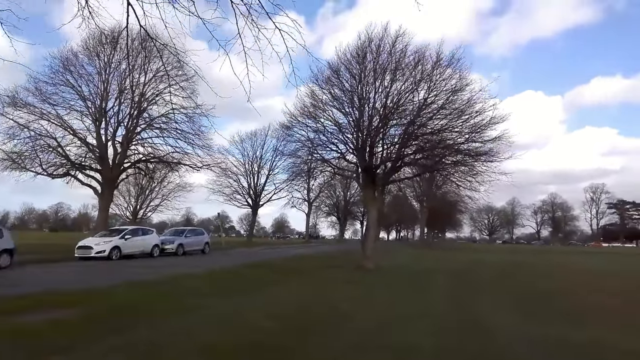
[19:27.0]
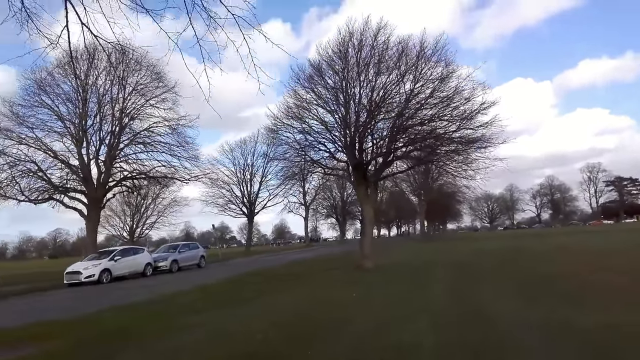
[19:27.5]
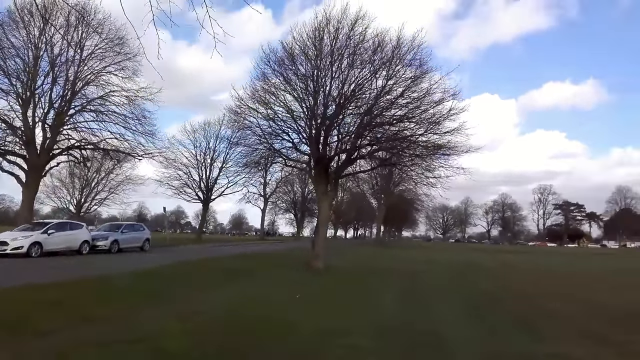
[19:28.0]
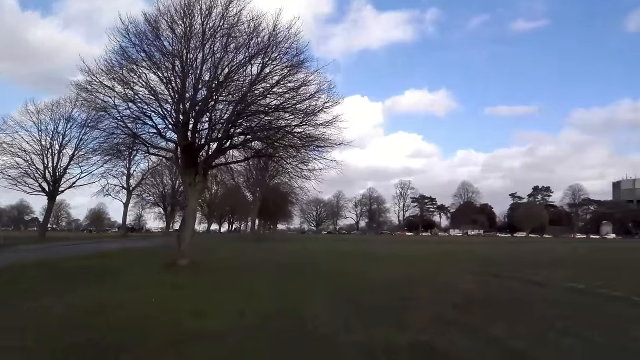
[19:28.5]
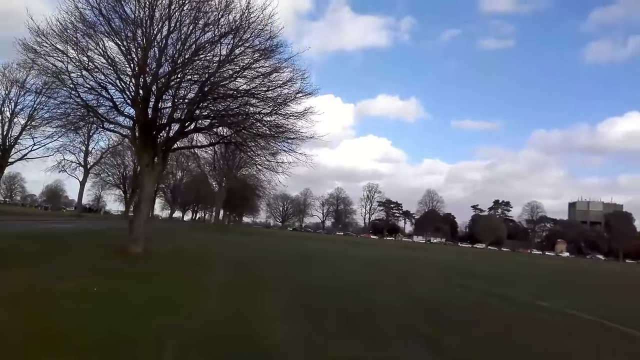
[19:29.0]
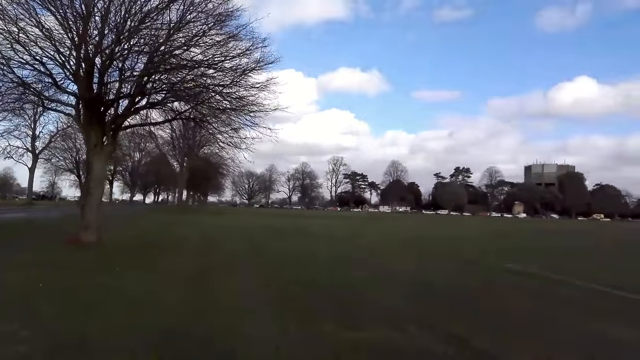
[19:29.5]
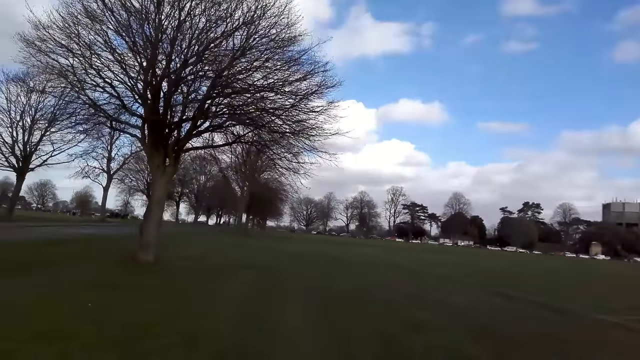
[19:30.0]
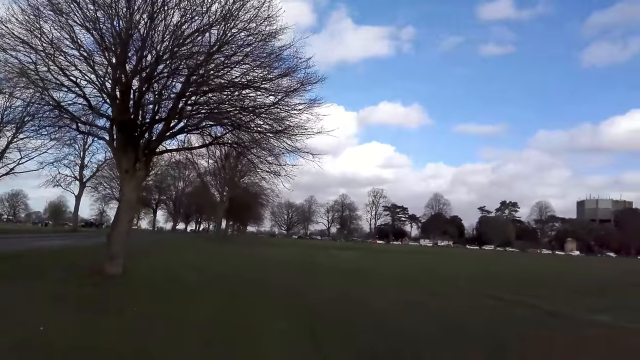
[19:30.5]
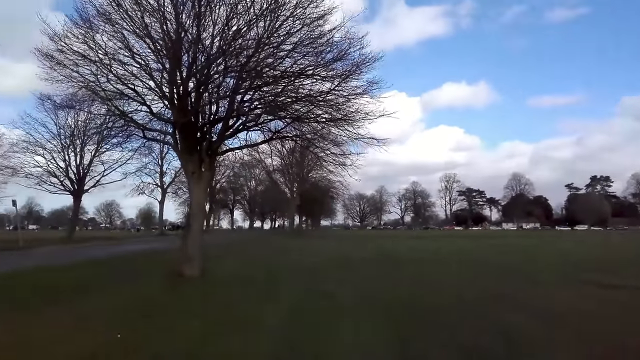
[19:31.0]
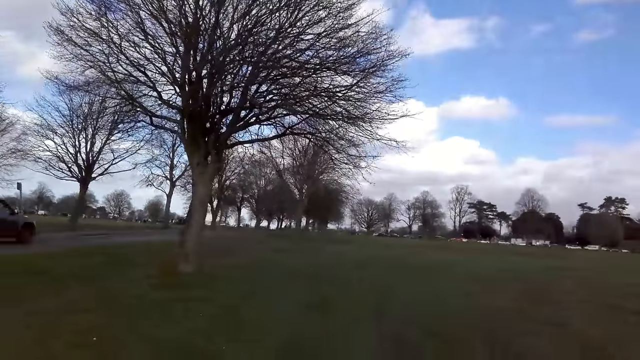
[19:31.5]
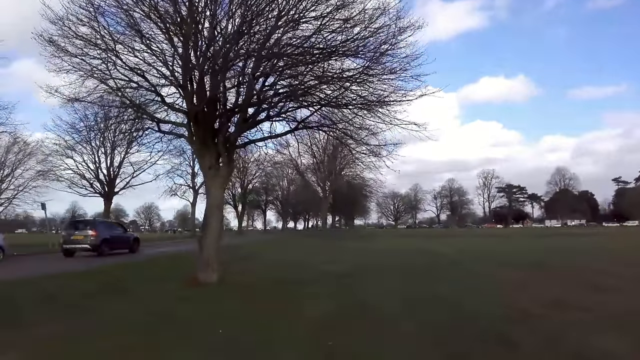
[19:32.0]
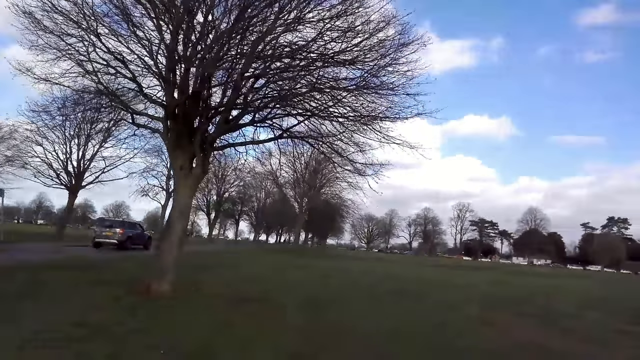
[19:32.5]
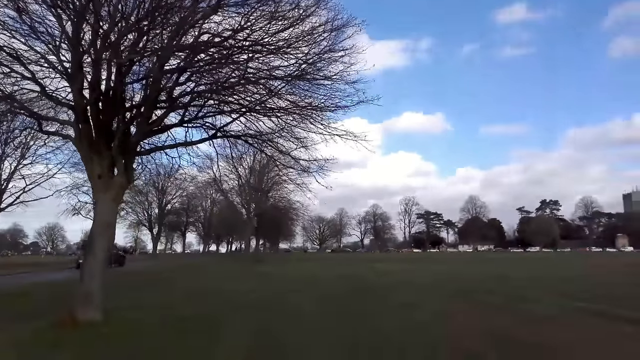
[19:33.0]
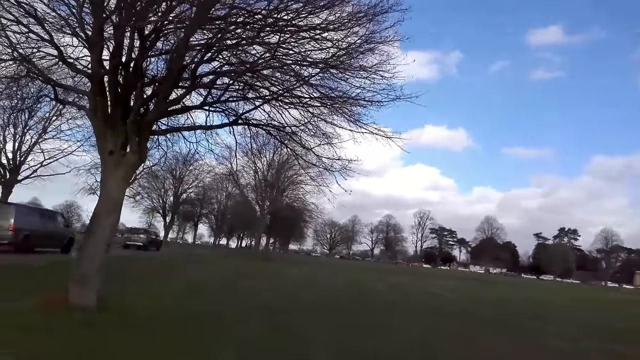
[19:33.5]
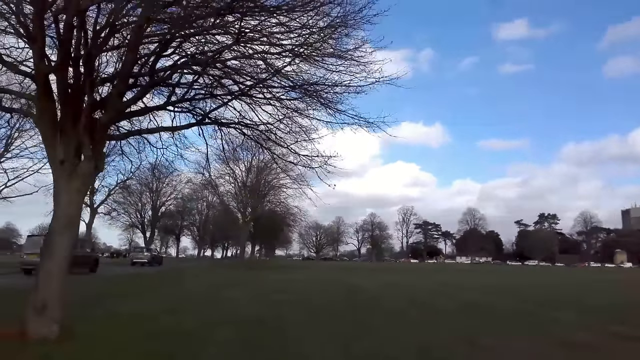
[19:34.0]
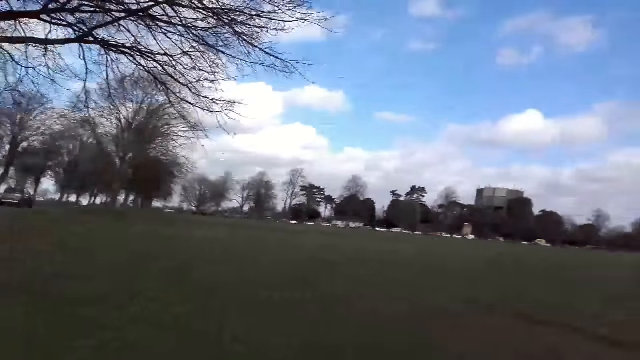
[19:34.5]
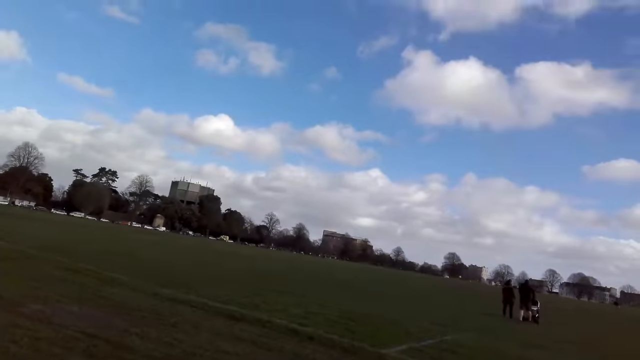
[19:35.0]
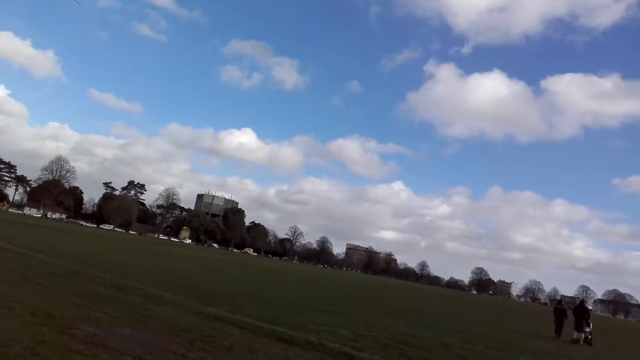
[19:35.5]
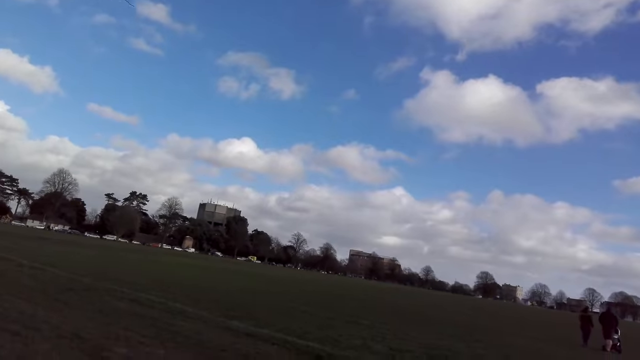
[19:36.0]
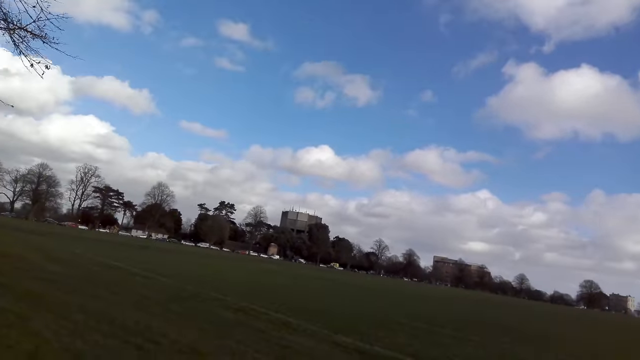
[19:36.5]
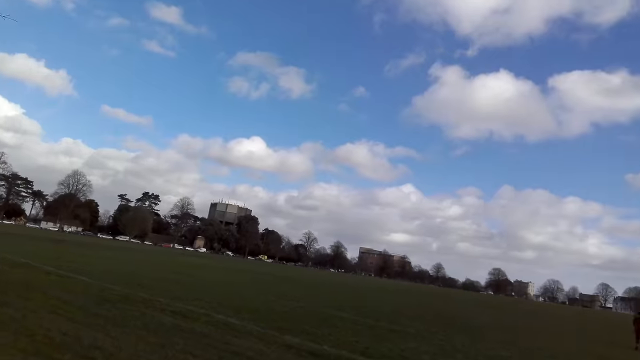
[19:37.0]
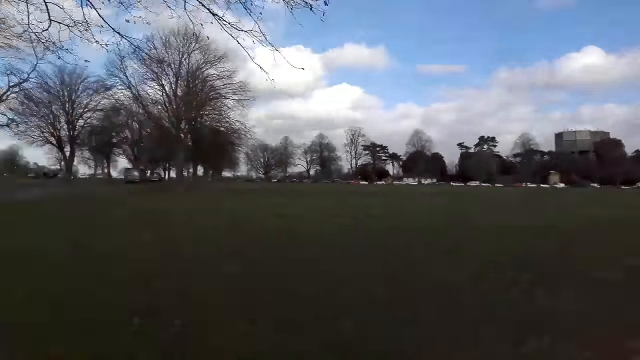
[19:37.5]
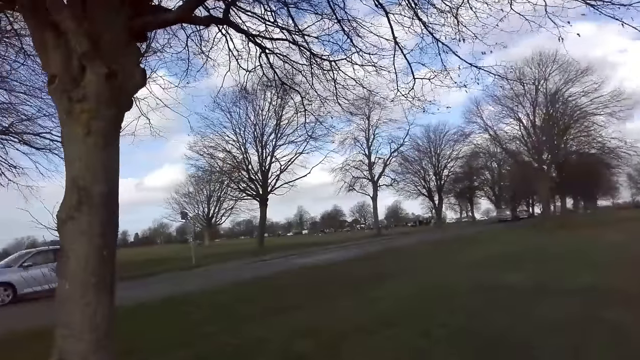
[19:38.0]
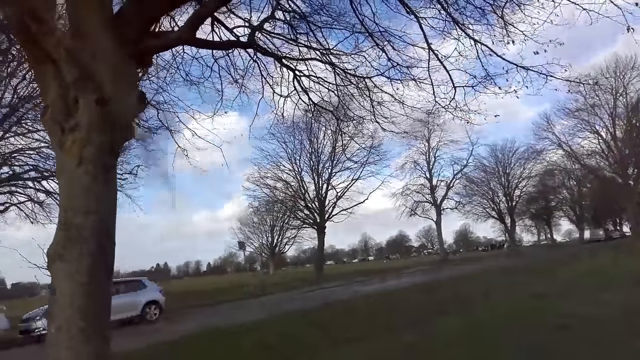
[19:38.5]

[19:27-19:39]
A silver car drives past the camera wearer. A grey SUV drives past the camera wearer. A grey van drives past the camera wearer.

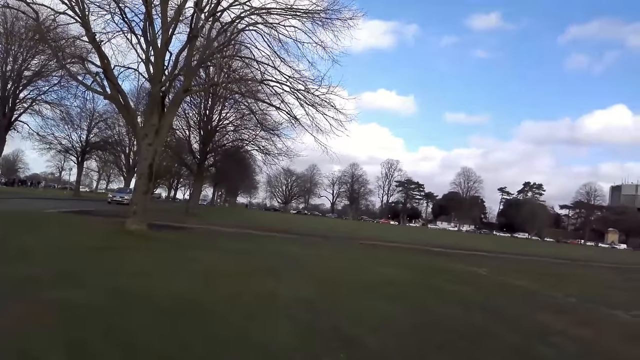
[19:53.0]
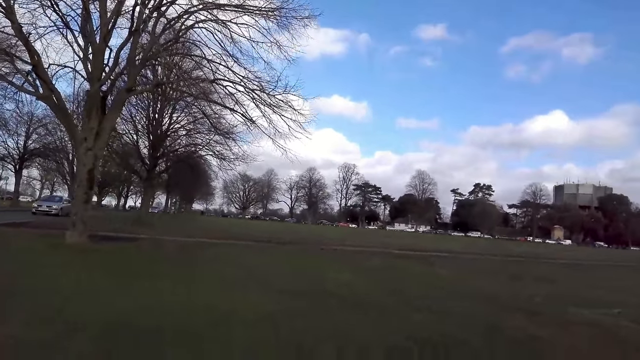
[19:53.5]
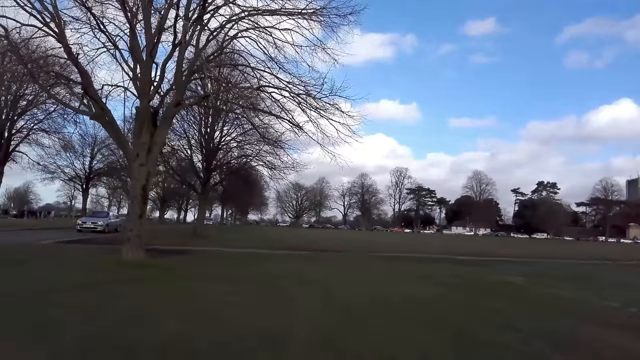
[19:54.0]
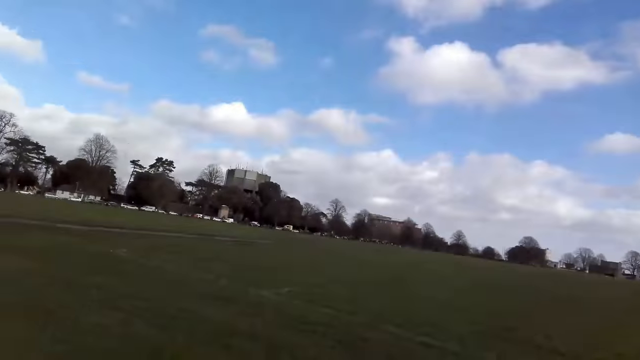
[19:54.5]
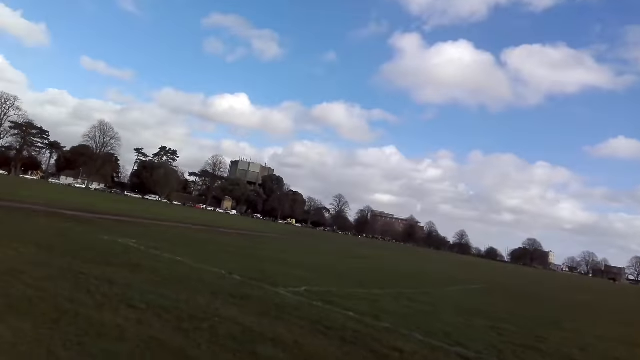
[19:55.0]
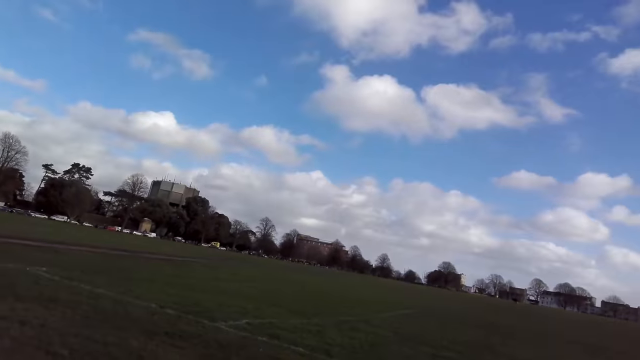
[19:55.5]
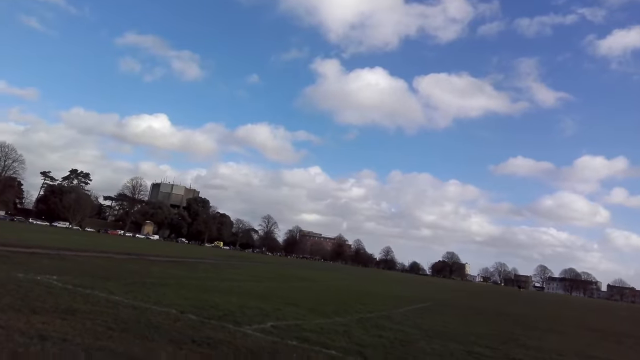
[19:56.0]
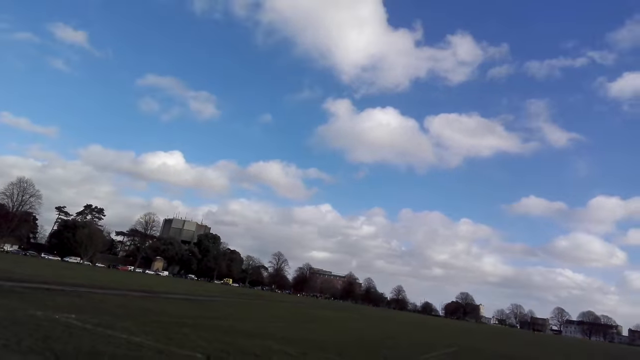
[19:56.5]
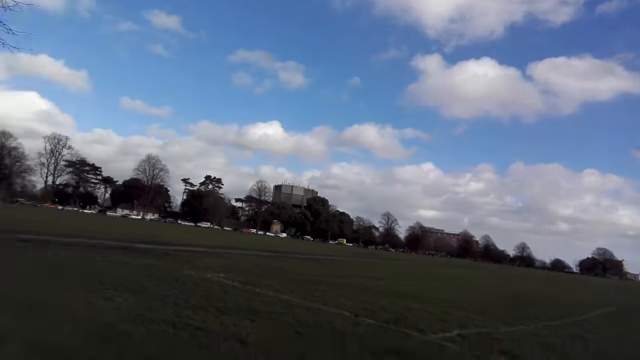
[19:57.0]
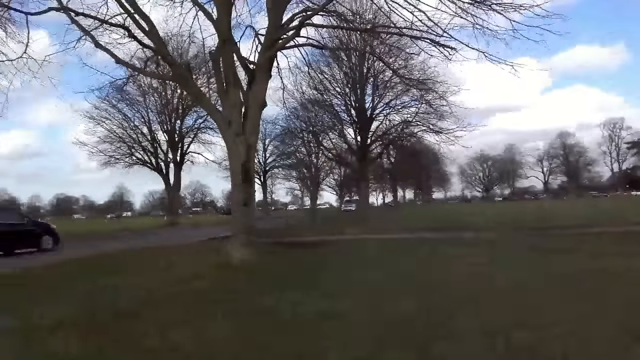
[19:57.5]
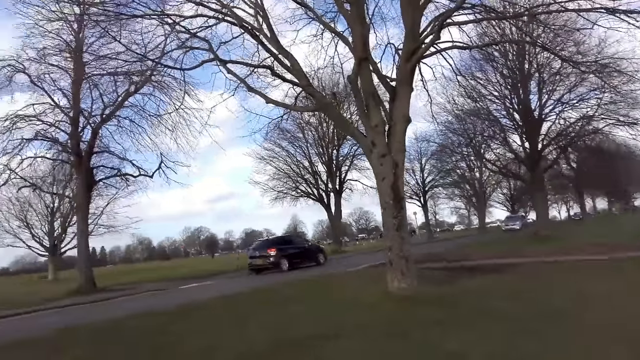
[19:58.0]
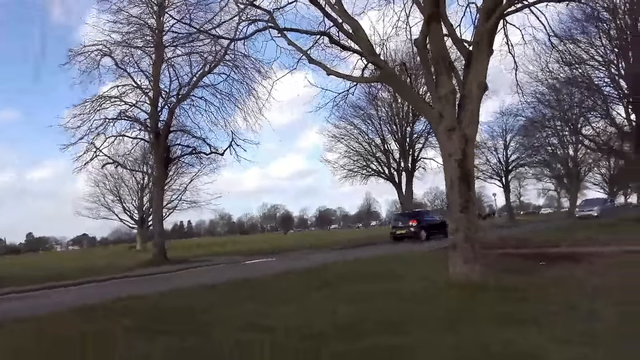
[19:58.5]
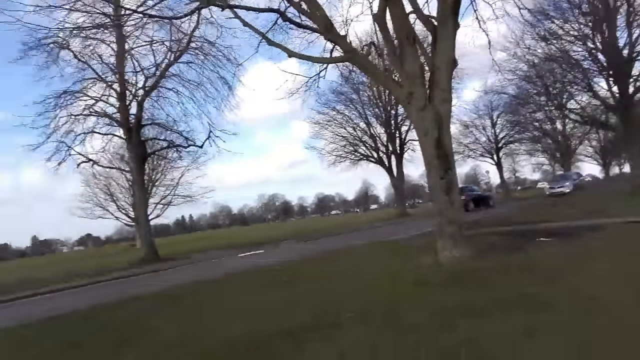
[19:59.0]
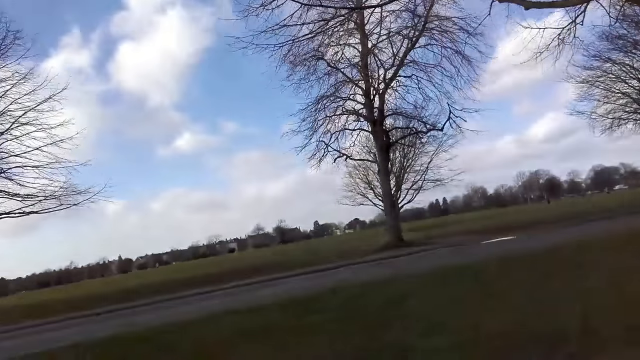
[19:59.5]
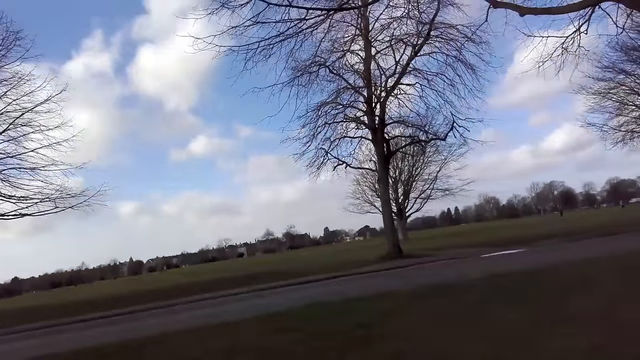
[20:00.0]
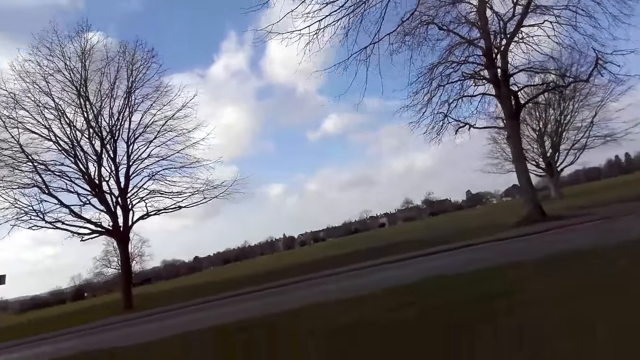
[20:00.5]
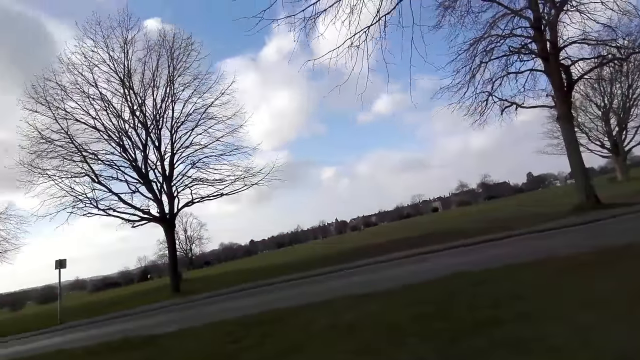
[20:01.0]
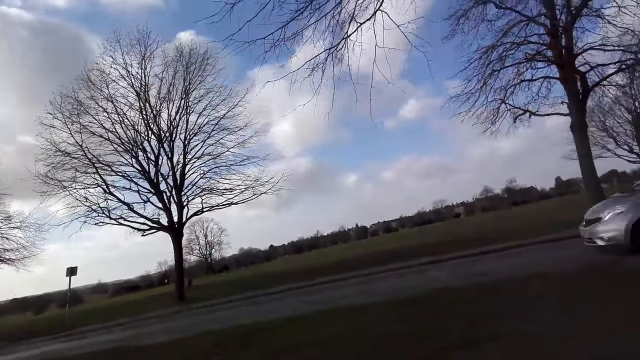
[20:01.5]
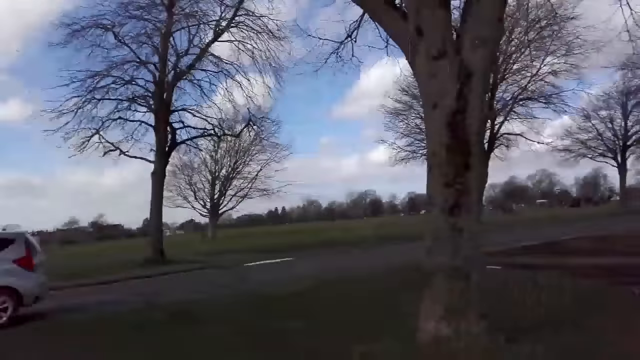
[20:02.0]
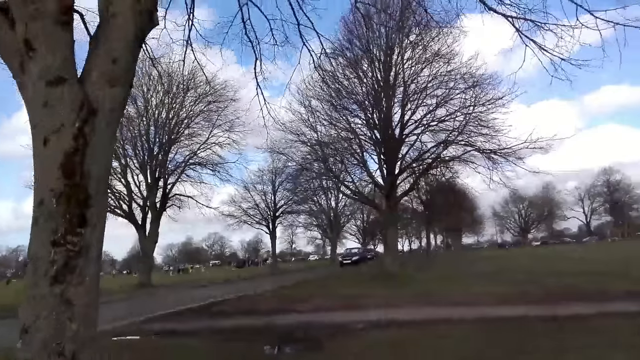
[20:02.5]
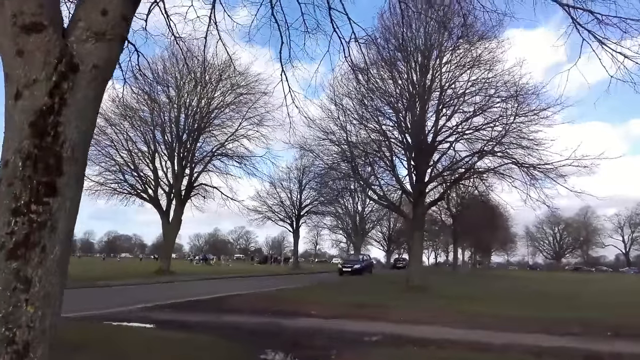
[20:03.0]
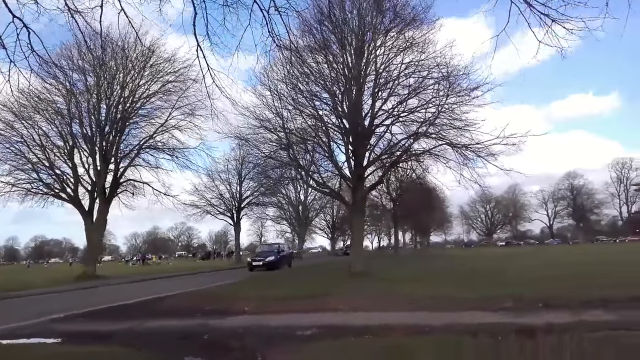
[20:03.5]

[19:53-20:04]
A silver car drives past the camera wearer. A black car drives past them. A silver car drives past them.
